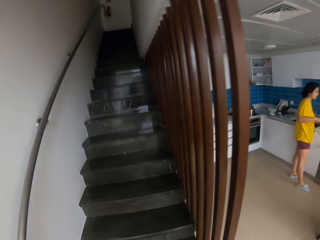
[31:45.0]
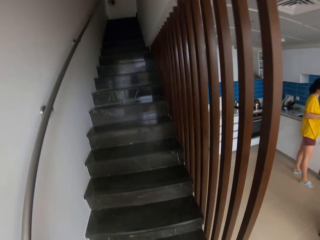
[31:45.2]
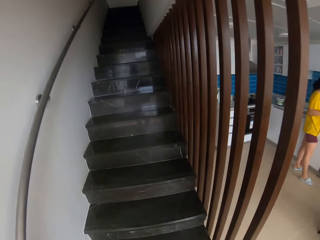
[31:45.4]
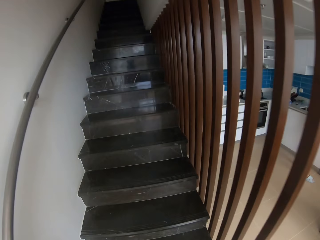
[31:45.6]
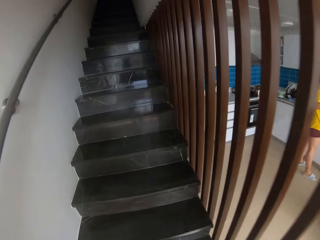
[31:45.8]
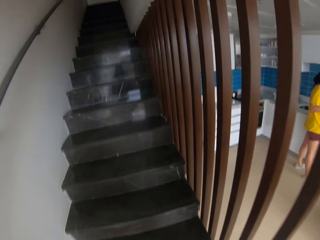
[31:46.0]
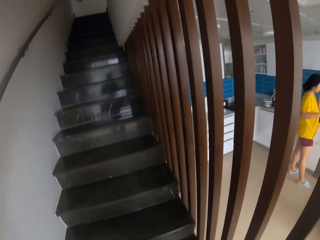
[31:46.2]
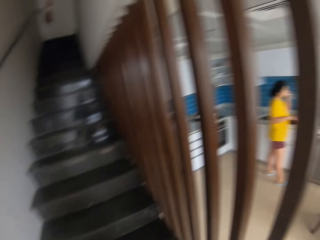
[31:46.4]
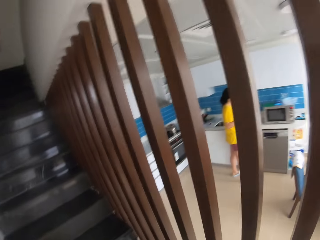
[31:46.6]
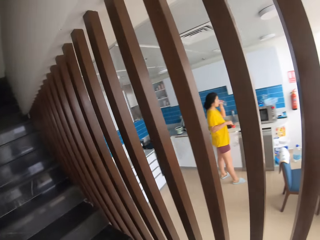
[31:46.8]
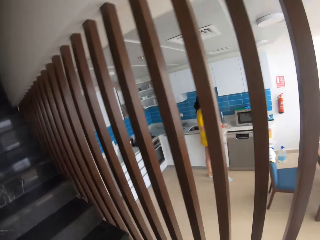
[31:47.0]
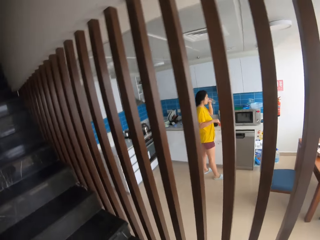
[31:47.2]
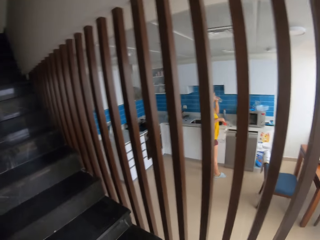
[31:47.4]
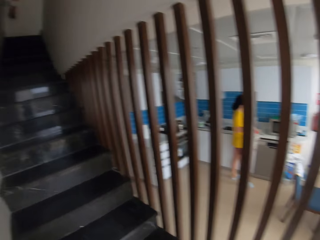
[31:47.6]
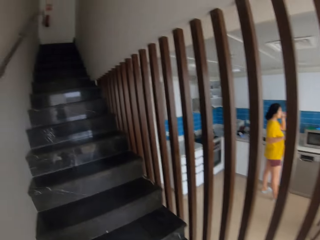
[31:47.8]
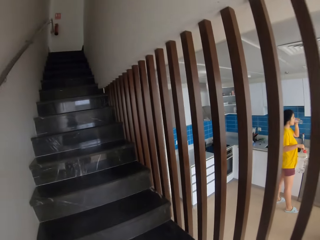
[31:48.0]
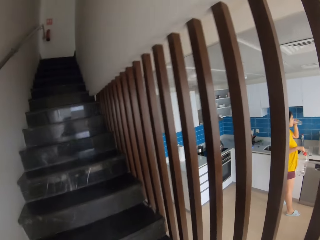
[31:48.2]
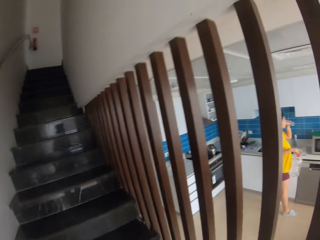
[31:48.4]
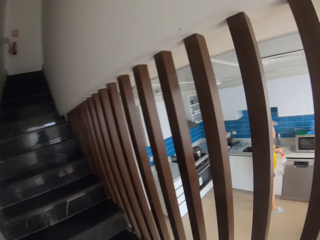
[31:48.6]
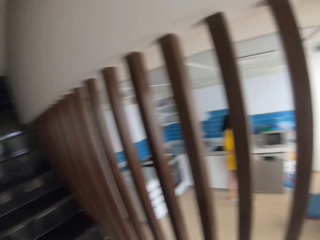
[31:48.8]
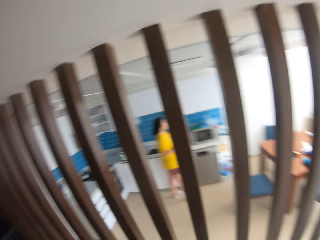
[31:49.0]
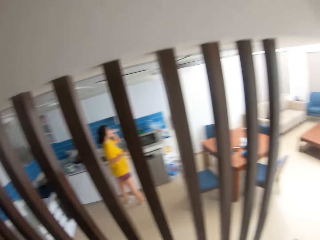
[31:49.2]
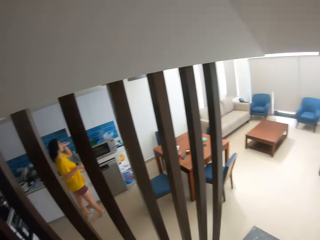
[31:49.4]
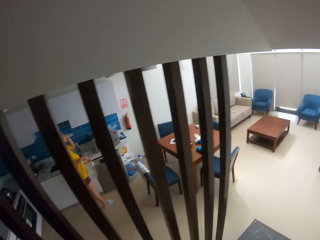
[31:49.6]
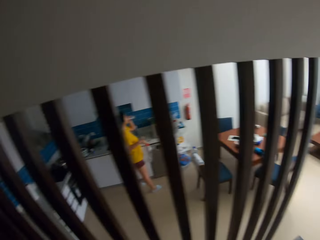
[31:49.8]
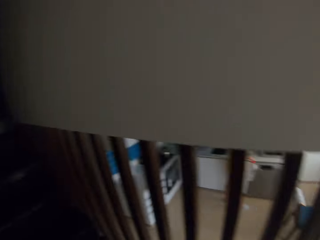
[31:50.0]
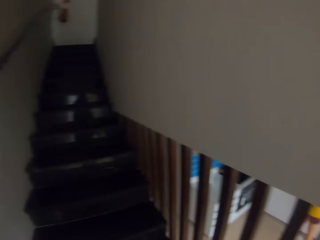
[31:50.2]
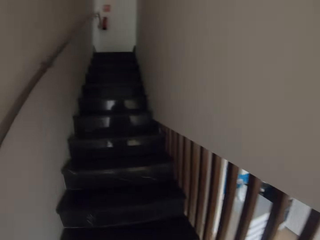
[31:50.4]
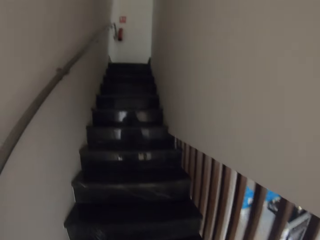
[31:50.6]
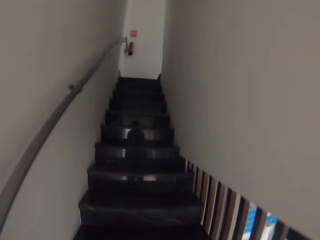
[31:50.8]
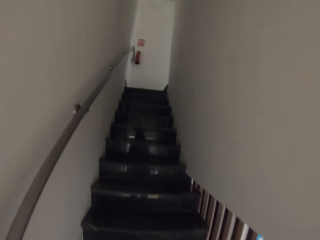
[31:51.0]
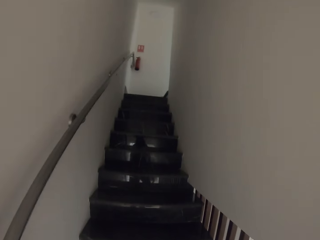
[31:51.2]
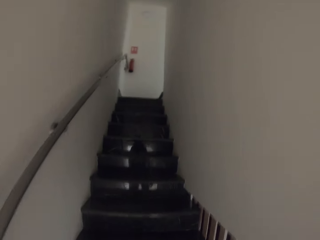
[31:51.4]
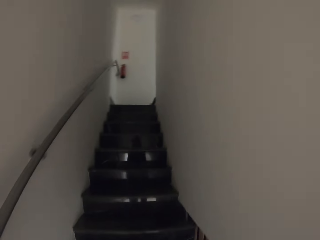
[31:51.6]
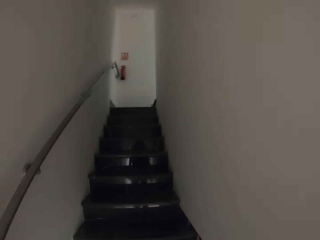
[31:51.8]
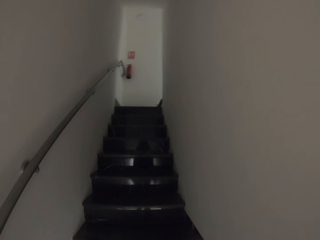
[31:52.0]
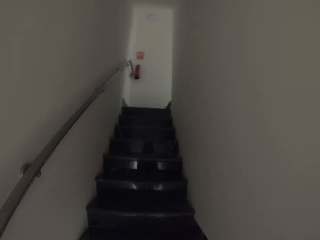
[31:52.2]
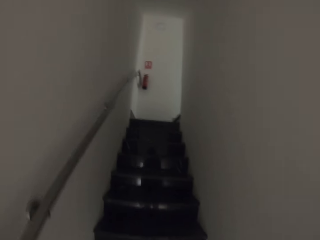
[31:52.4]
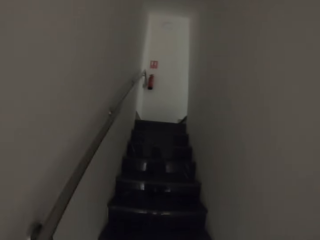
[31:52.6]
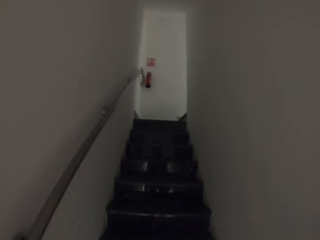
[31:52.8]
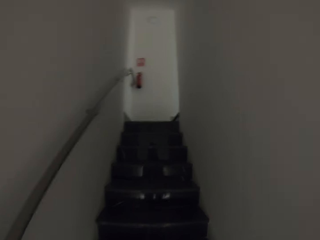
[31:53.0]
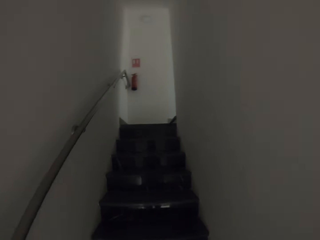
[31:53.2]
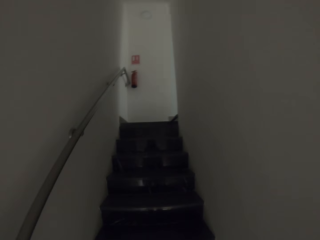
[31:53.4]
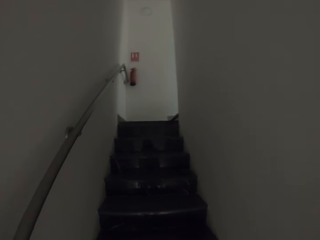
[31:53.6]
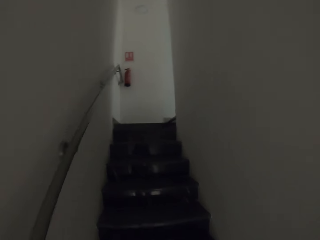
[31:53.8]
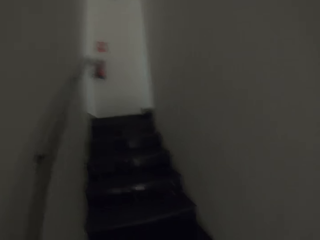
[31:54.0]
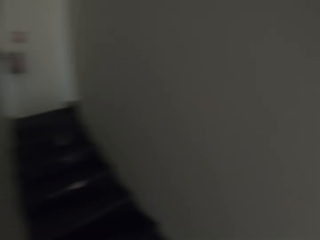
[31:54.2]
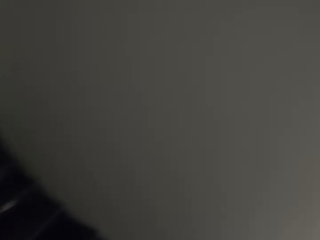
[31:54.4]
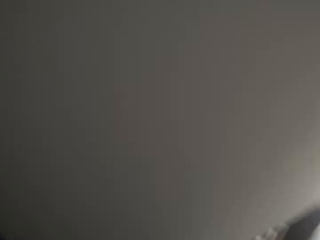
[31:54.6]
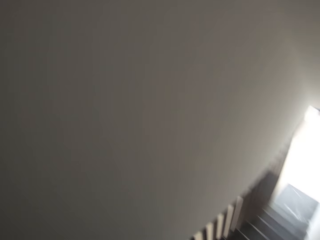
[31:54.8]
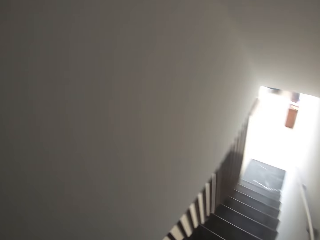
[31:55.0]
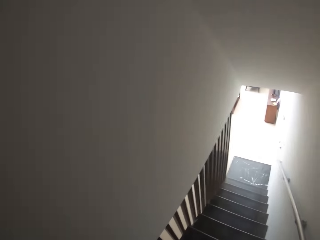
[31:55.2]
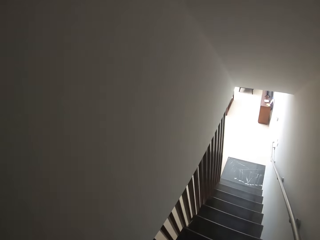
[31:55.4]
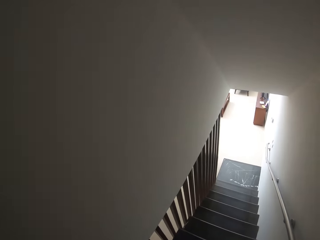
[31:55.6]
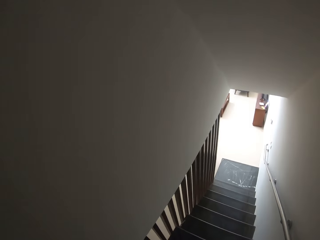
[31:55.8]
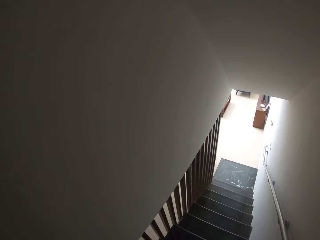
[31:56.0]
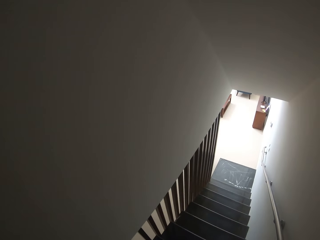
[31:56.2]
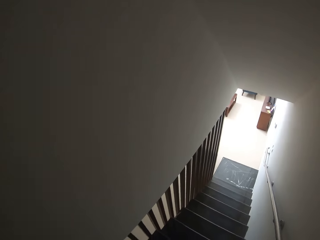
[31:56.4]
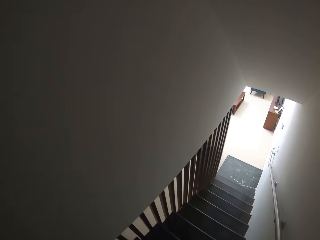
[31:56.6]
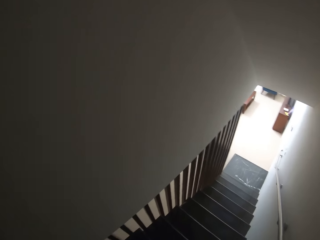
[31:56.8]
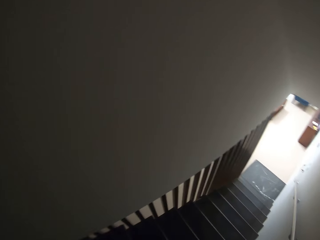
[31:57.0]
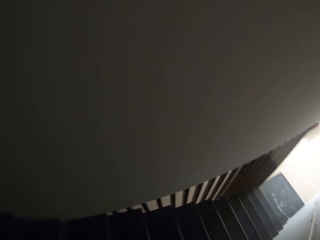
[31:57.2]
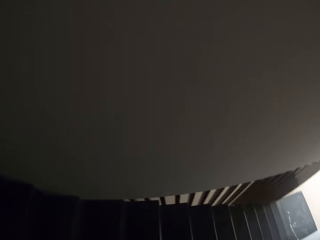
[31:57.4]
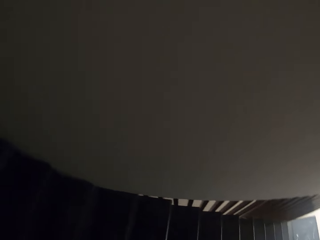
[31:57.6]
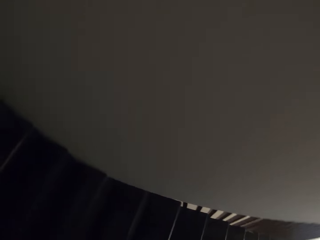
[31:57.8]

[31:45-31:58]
The camera wearer walks upstairs. They look around the house. They walk upstairs. They look around the house.

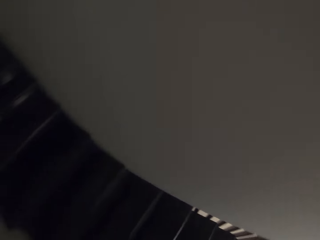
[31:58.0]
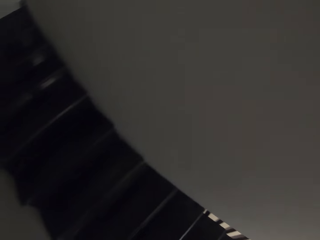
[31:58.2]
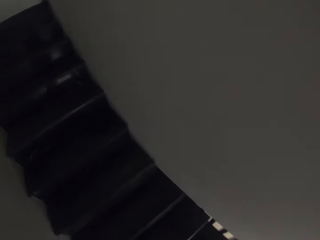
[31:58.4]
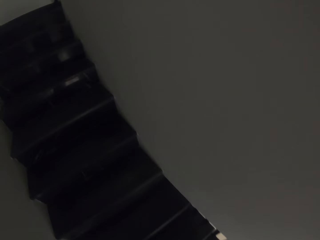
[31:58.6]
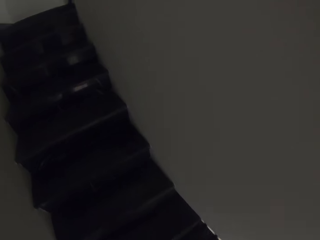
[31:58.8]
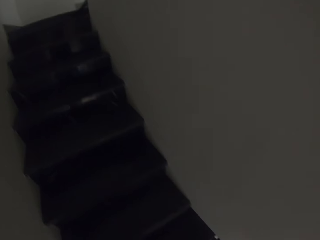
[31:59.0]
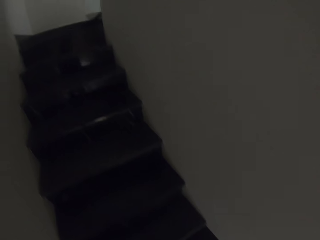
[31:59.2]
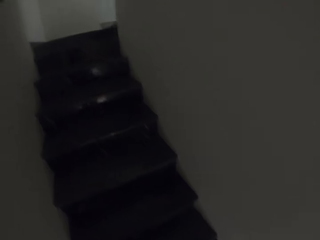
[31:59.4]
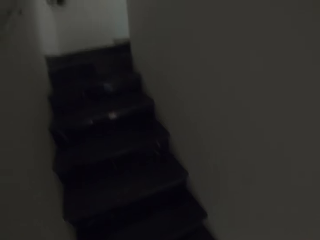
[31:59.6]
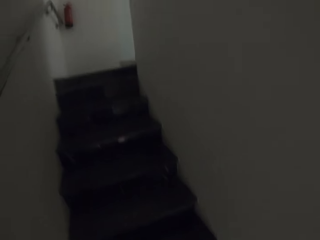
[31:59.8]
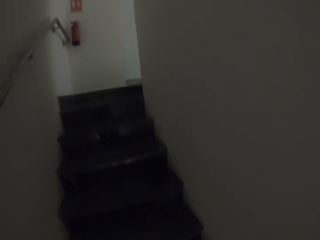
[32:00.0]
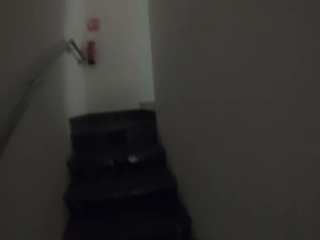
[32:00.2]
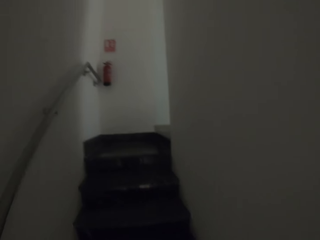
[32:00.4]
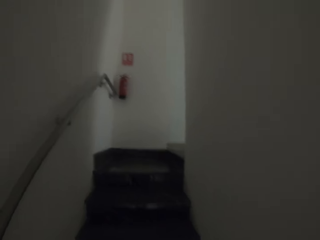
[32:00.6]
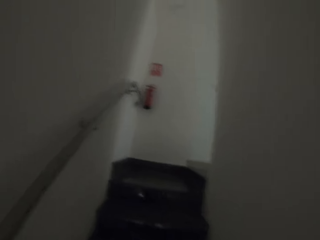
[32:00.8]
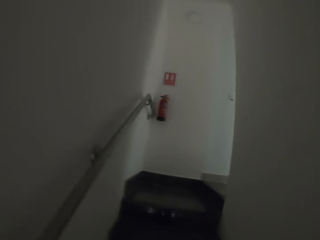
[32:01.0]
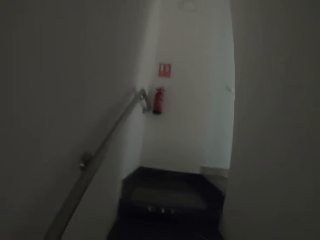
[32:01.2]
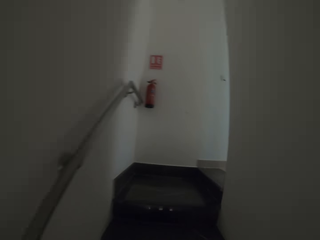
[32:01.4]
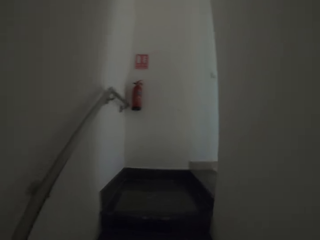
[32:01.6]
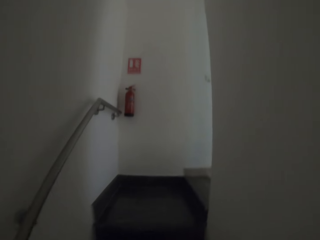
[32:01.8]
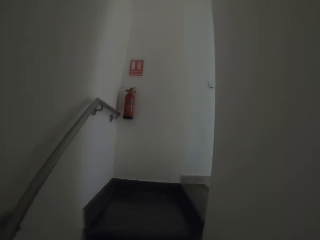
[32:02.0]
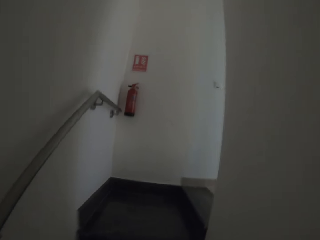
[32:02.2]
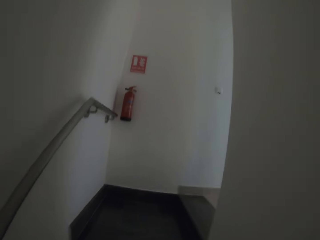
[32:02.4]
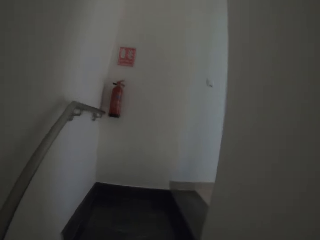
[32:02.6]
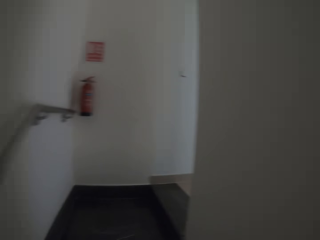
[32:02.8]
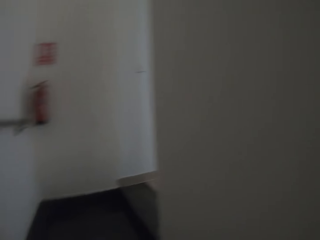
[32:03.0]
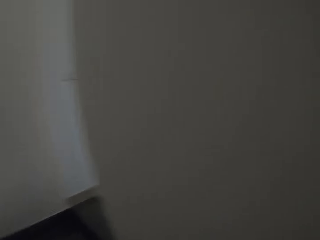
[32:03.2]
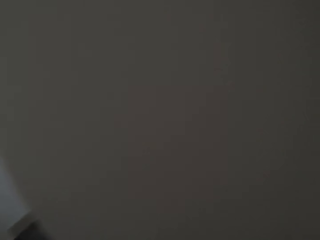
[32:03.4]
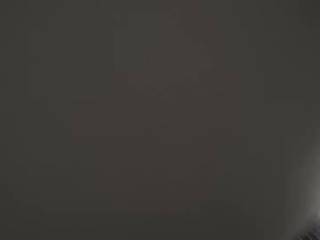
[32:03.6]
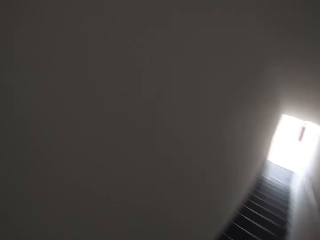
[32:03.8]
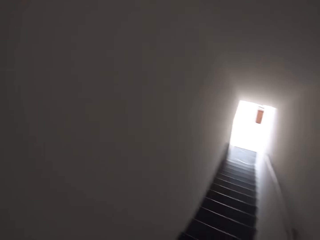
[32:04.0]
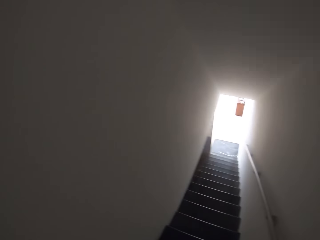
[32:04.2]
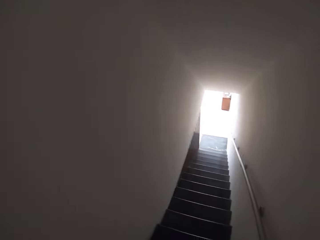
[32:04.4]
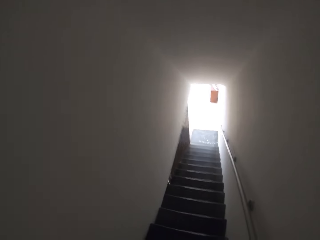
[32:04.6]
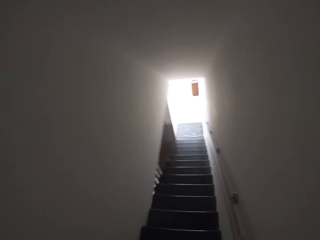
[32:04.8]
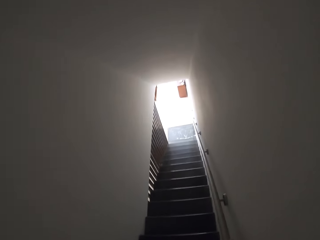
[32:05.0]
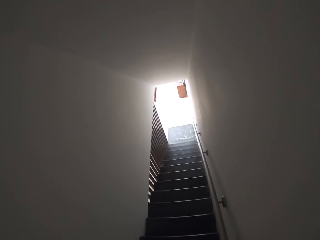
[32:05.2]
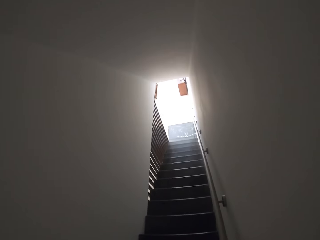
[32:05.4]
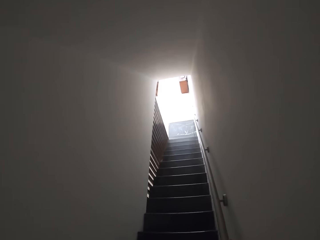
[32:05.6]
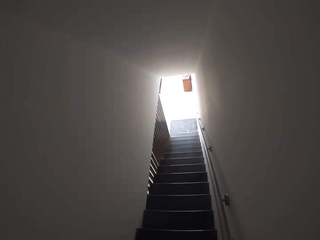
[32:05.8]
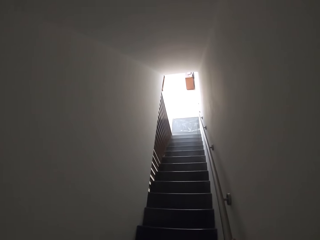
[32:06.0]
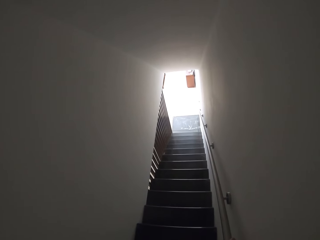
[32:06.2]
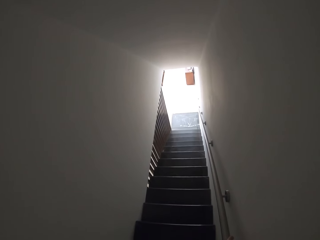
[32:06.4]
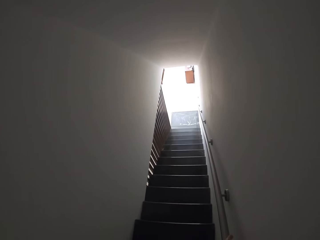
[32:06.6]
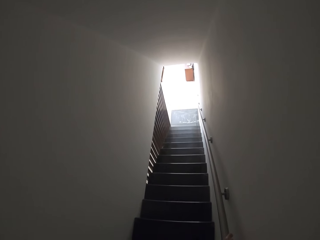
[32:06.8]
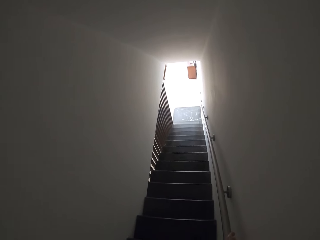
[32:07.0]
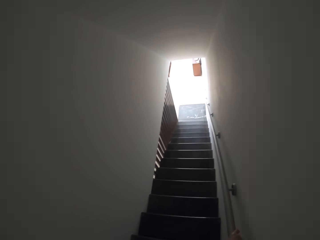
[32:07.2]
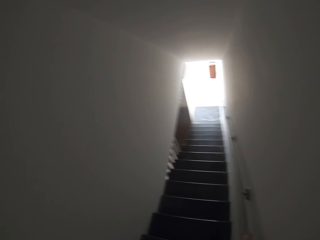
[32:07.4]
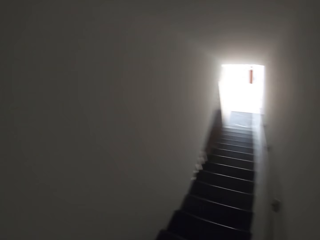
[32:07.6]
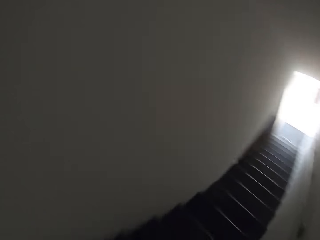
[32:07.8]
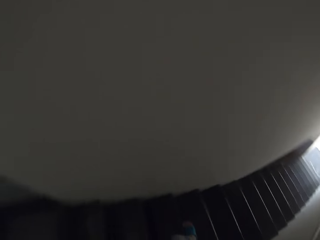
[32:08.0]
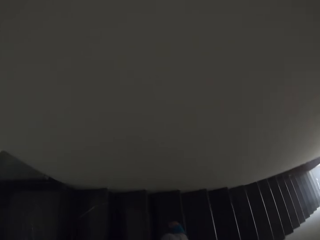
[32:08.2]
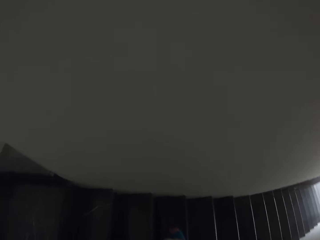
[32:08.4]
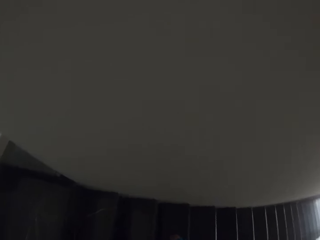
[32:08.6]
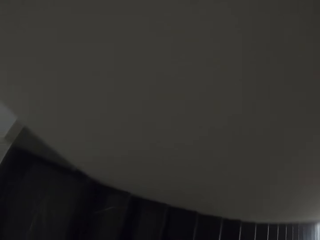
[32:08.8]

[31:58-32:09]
The camera wearer walks upstairs. They look around the house.
